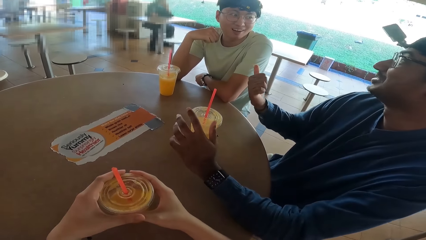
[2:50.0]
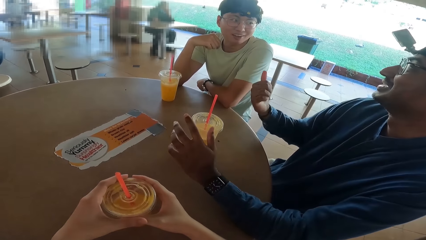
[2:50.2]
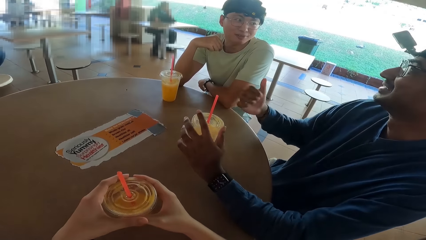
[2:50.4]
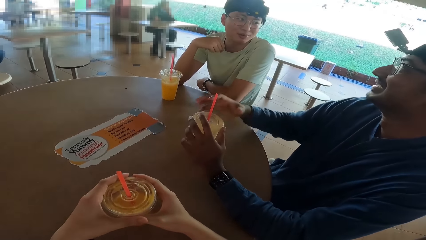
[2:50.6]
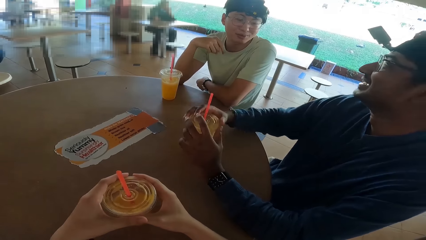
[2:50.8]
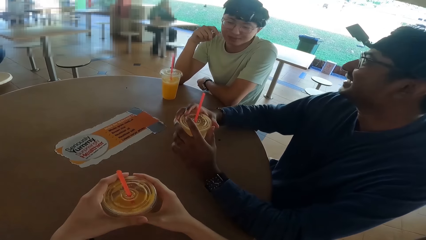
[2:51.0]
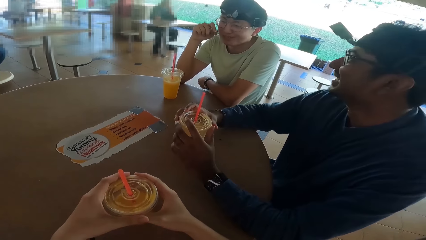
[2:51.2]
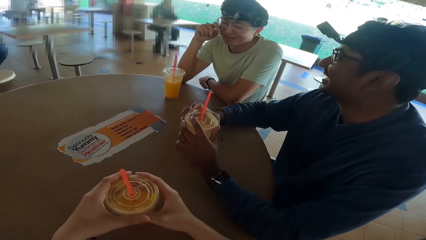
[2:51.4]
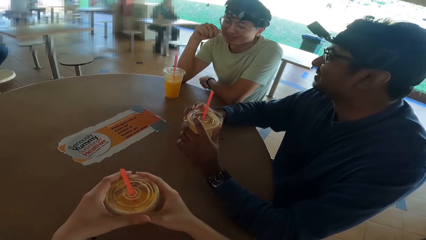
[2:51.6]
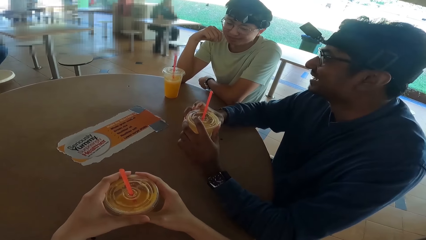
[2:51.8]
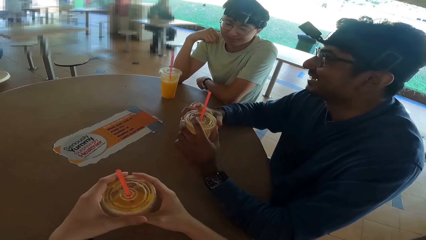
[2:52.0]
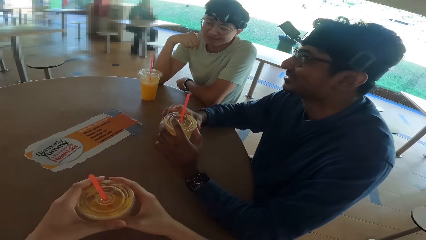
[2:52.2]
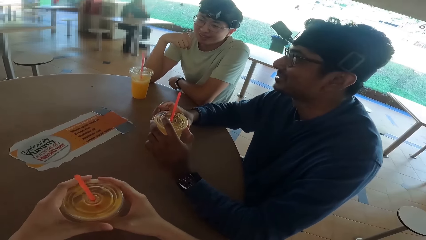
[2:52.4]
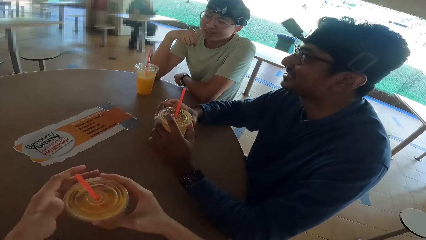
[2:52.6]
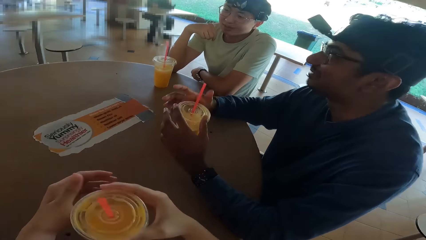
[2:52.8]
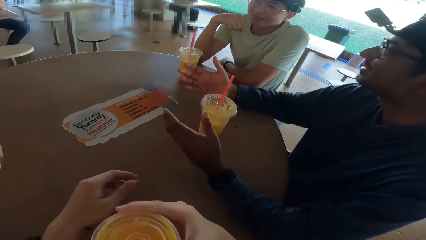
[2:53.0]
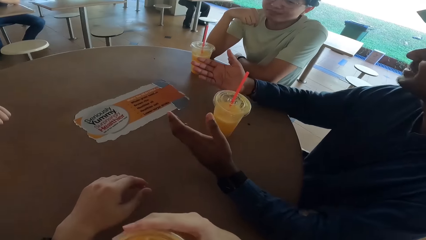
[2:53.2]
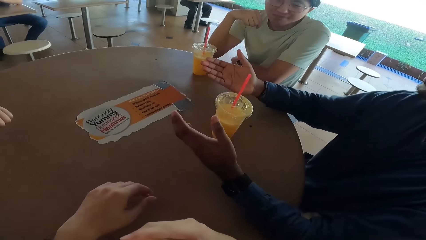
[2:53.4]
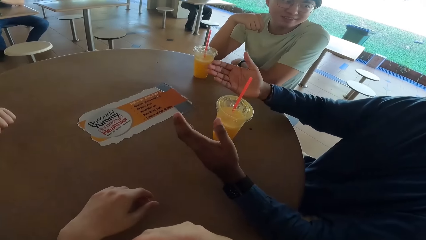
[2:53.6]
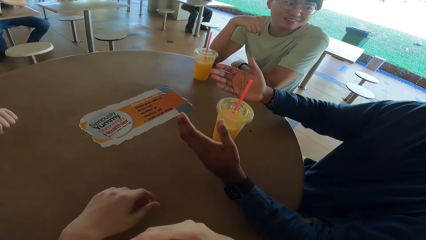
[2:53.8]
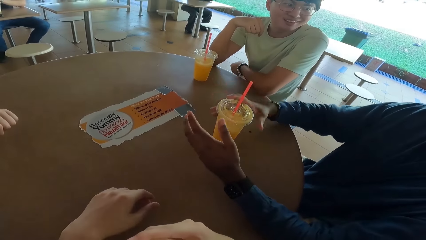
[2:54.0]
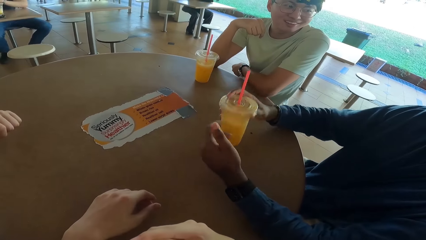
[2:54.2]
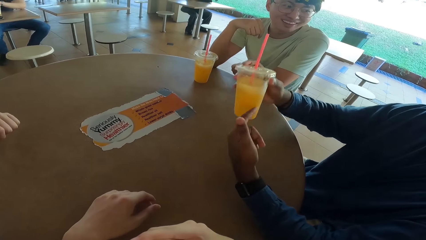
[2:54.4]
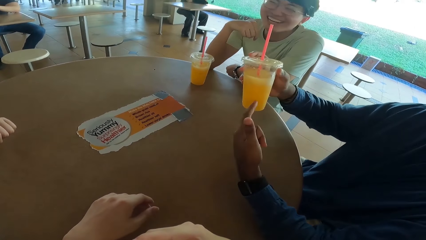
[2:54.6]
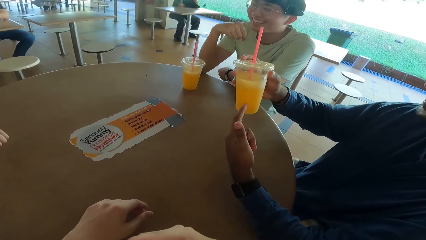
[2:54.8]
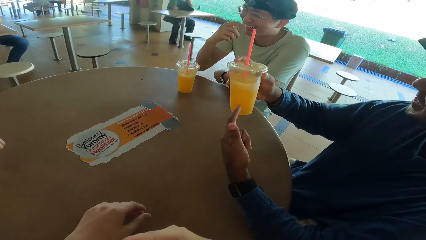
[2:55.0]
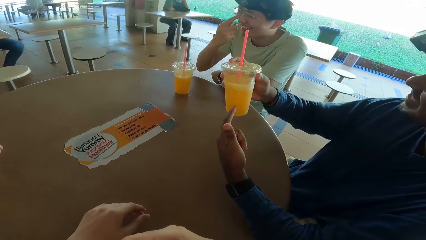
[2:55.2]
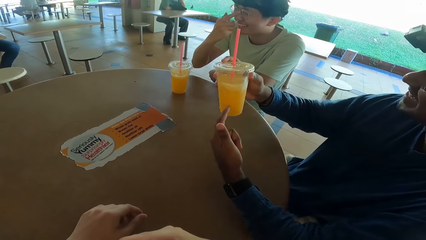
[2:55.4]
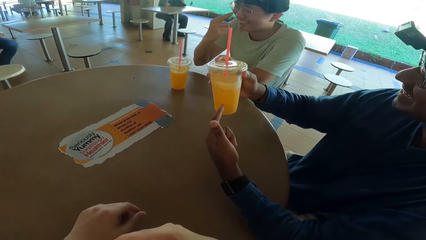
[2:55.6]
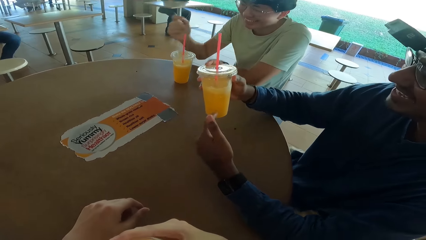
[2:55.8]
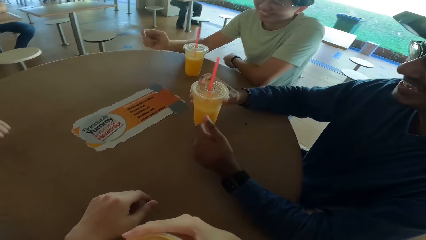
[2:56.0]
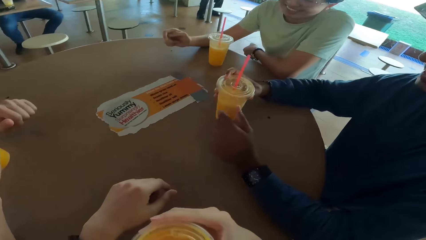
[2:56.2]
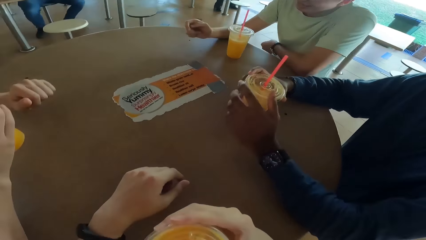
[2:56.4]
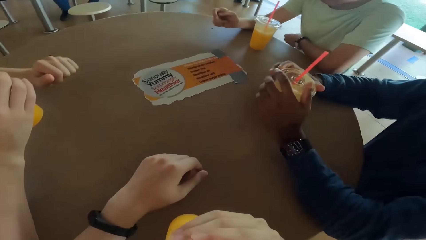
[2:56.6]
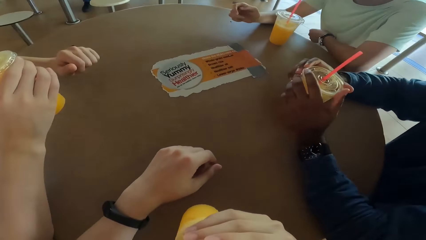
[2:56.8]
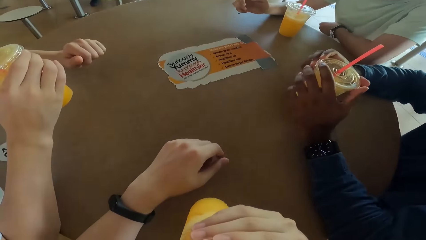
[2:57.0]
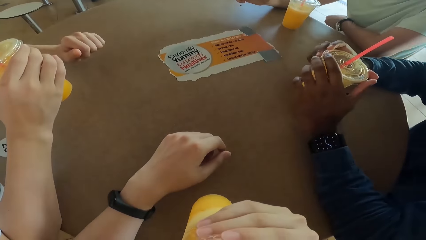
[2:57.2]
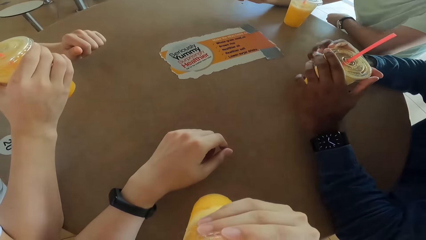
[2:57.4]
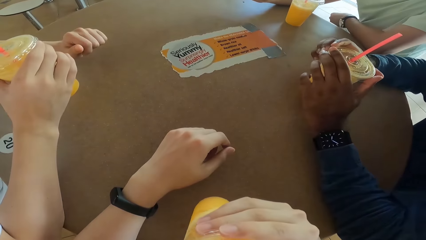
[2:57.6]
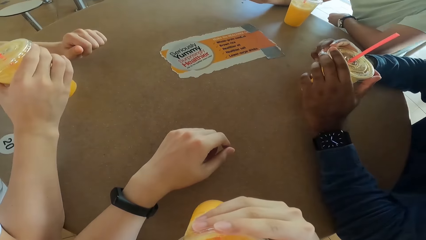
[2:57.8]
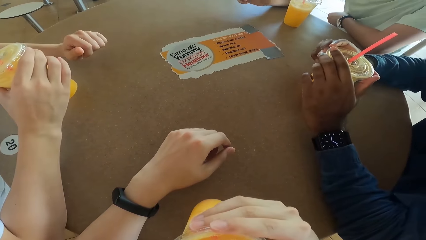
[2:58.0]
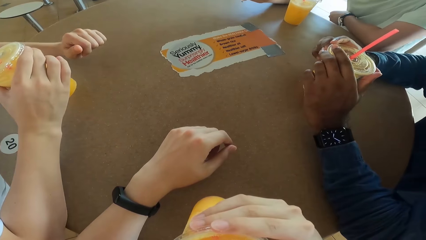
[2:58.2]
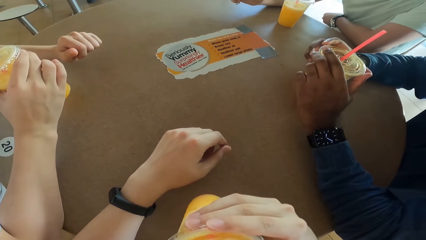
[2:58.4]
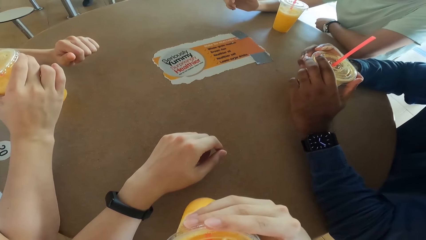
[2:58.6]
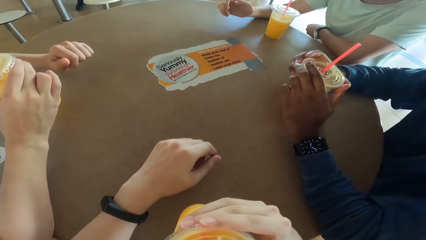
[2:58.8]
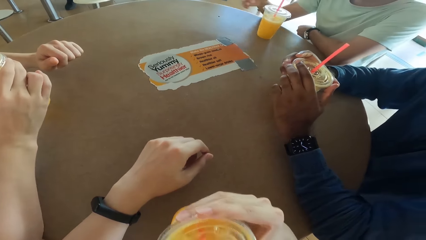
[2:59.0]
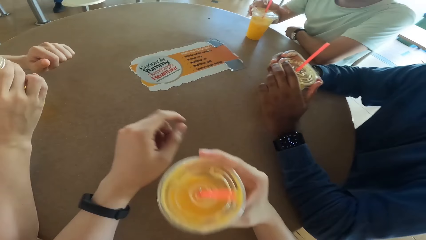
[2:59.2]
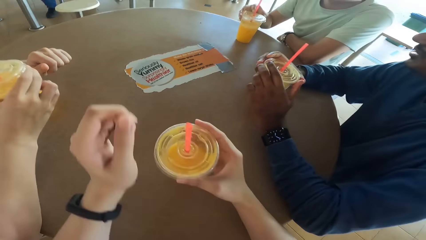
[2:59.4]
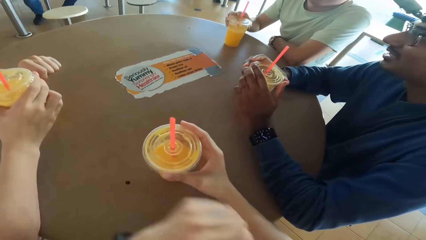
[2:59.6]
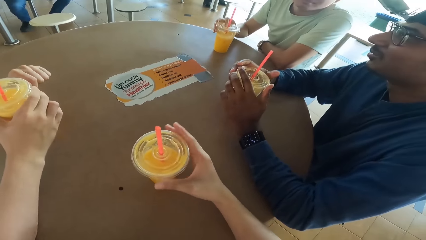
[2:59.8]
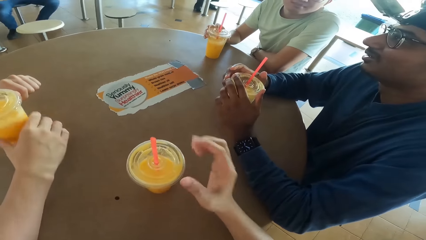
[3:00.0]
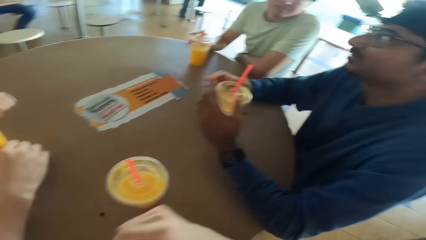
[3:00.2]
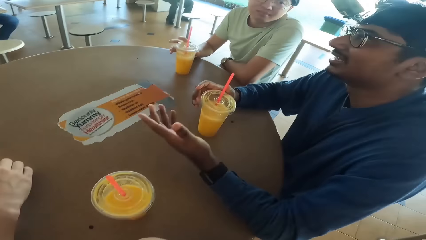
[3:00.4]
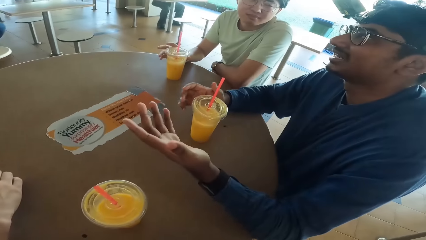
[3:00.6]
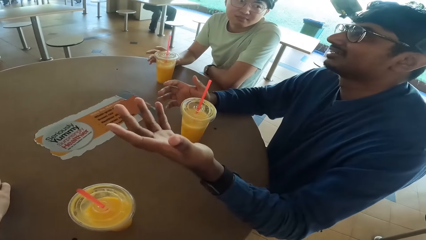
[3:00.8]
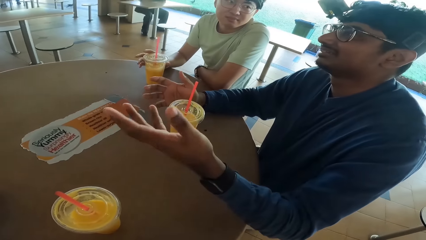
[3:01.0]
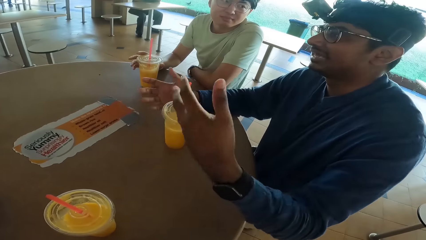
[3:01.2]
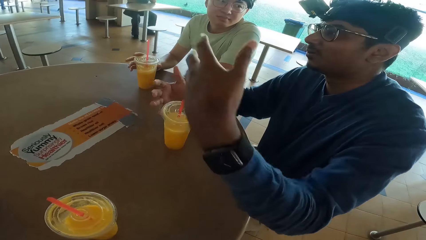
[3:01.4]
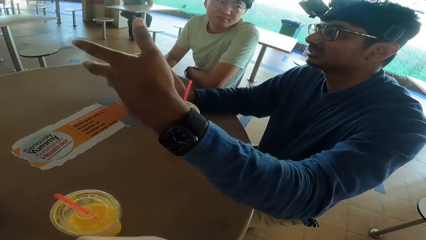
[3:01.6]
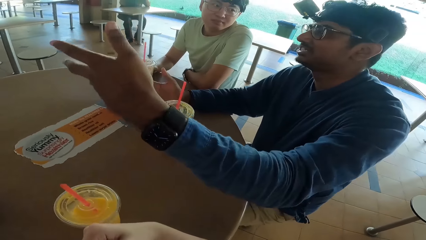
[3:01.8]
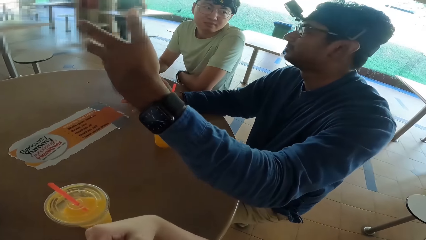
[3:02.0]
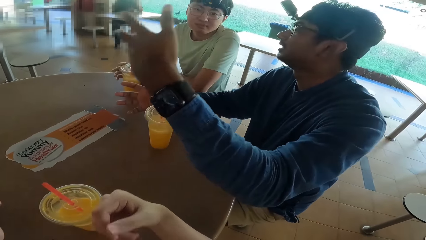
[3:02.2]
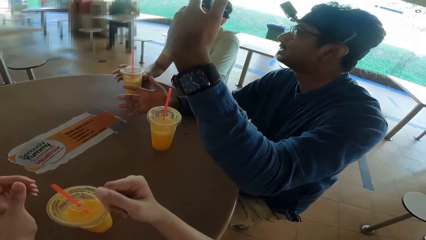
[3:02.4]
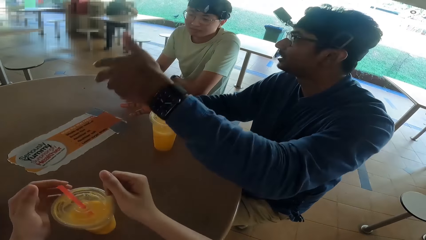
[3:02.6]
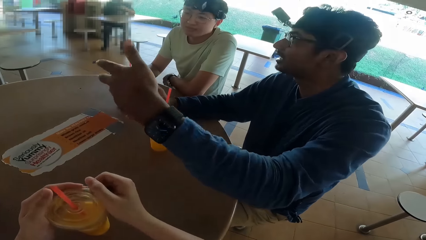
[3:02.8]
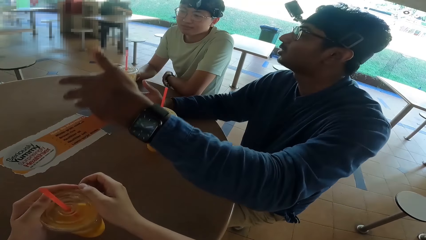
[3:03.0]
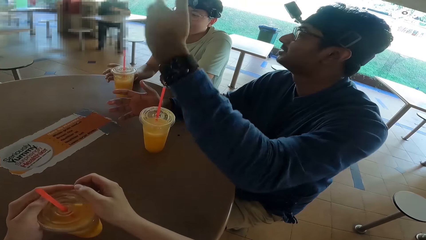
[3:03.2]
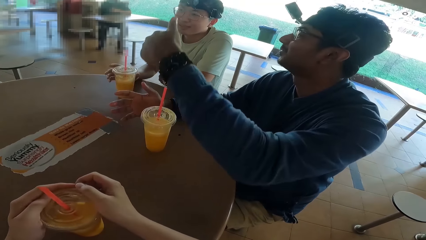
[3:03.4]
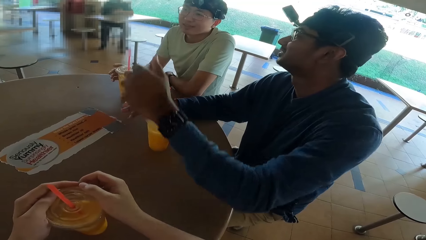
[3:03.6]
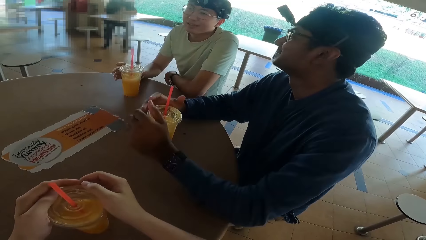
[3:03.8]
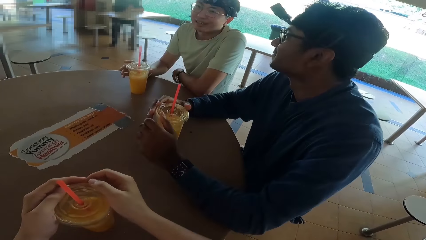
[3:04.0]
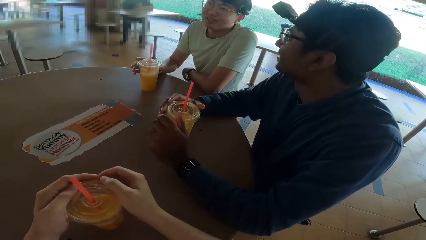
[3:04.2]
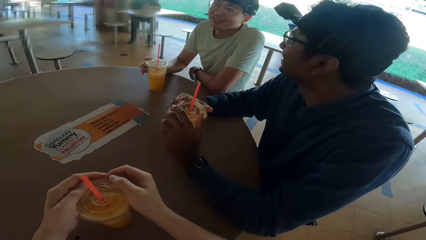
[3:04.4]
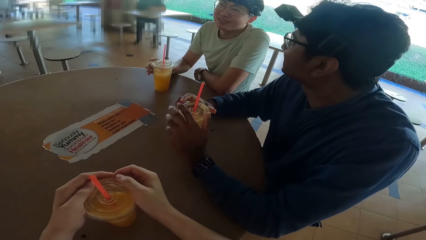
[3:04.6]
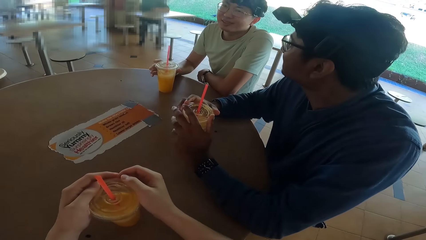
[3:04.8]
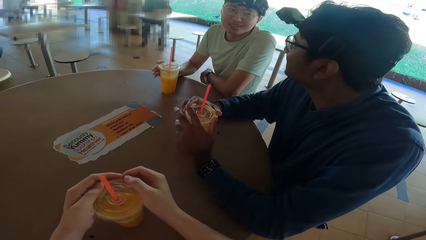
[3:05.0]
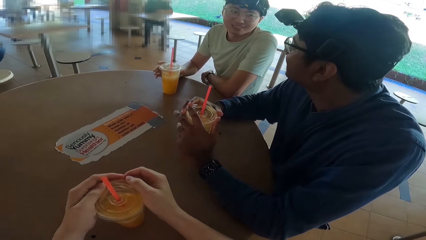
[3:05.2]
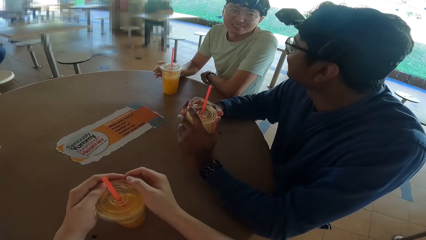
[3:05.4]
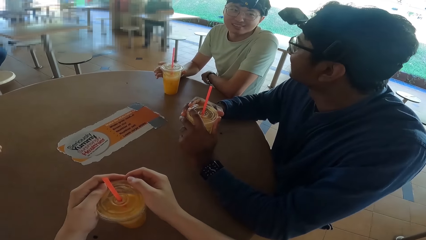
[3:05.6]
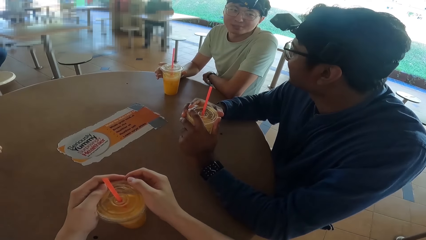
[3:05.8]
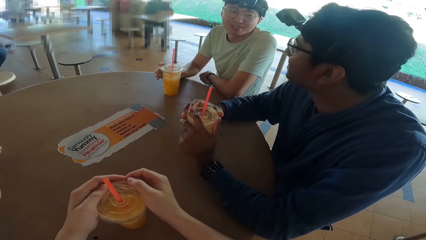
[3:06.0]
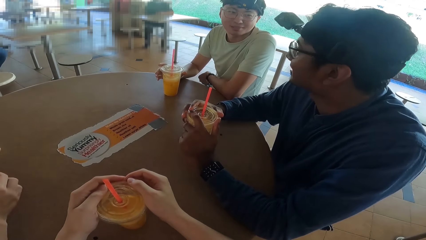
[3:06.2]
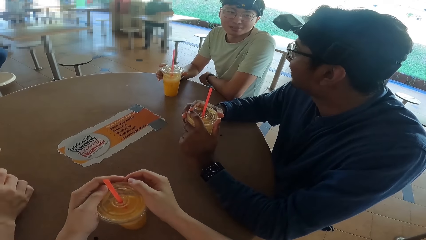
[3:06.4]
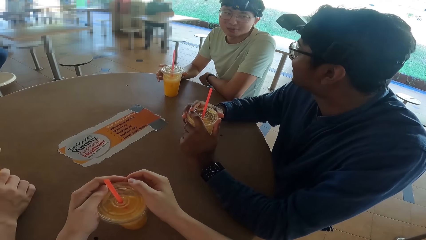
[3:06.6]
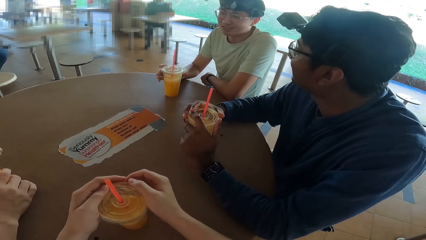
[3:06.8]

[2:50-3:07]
A person talks raising his juice. The camera wearer takes a drink. The person takes a drink.
